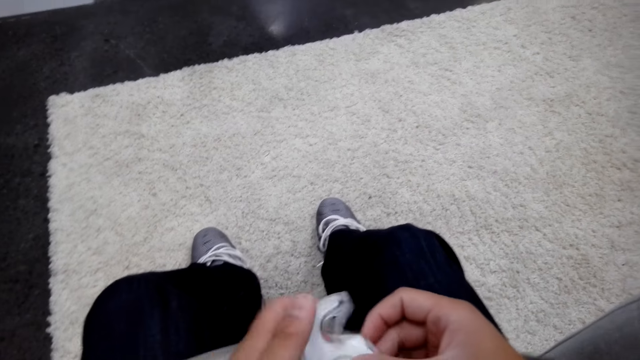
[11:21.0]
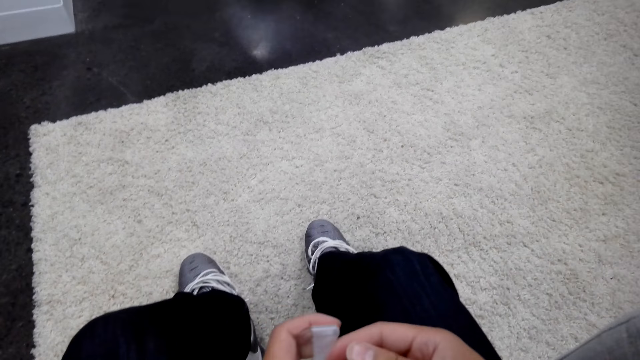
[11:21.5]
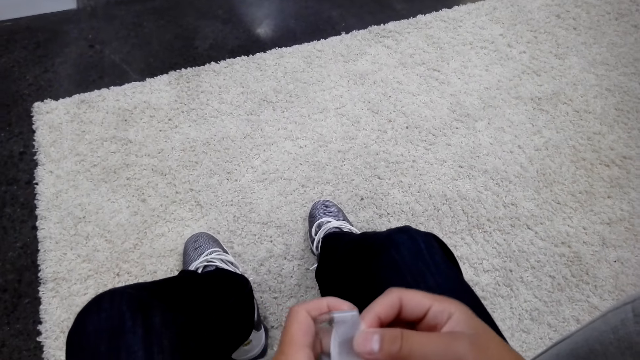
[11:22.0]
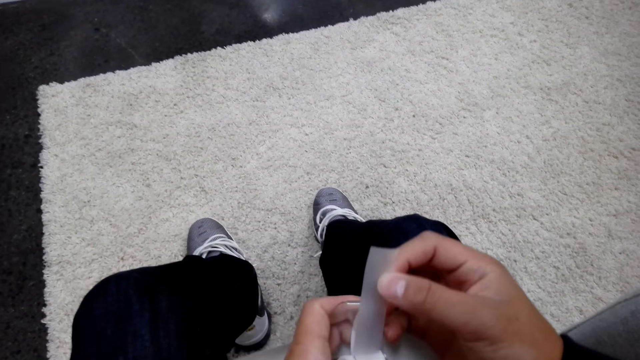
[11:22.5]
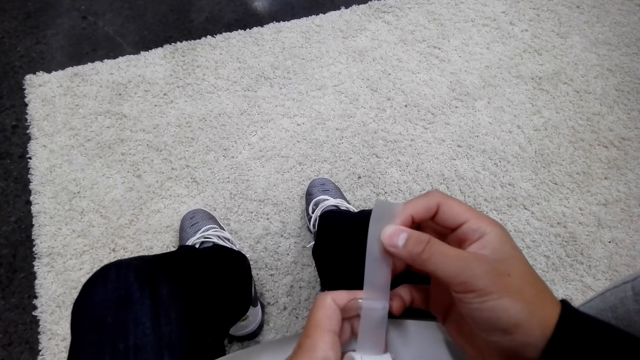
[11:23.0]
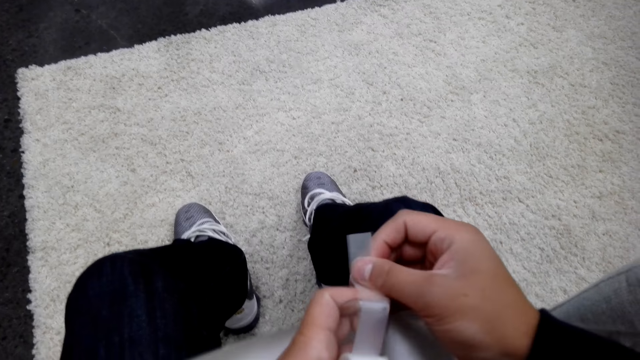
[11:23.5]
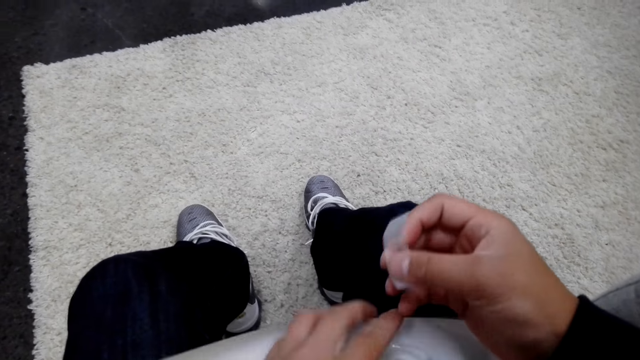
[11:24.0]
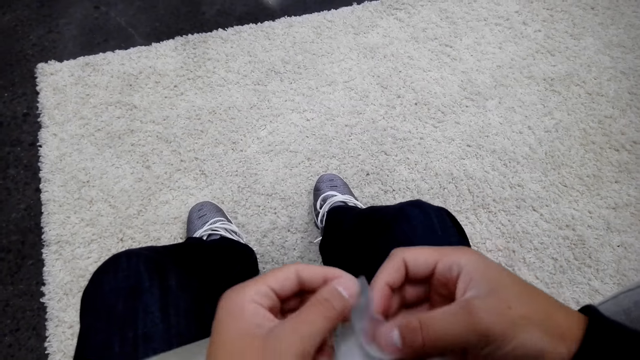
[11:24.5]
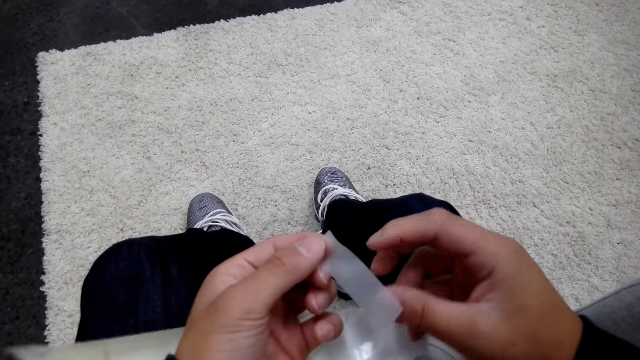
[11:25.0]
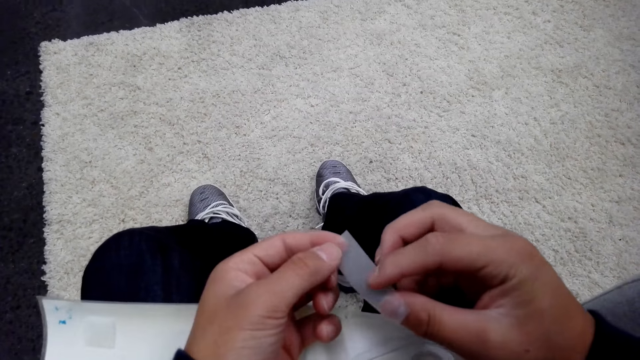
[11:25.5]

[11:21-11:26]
The camera wearer sits down on the chair while putting sellotape at the paper.

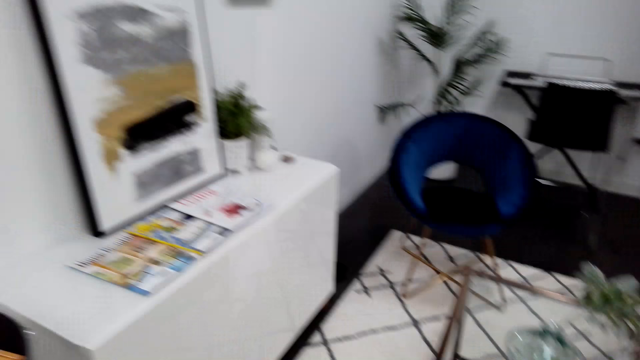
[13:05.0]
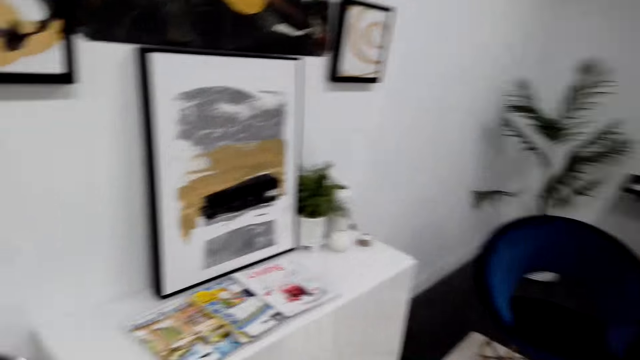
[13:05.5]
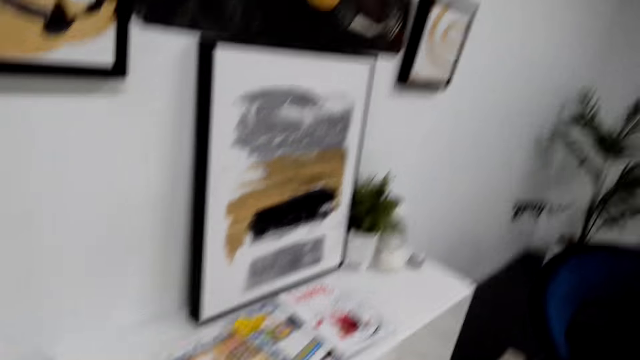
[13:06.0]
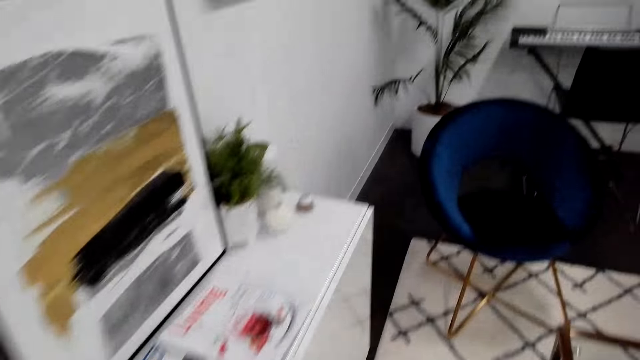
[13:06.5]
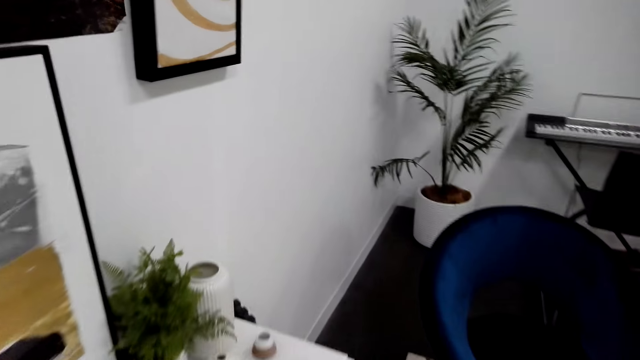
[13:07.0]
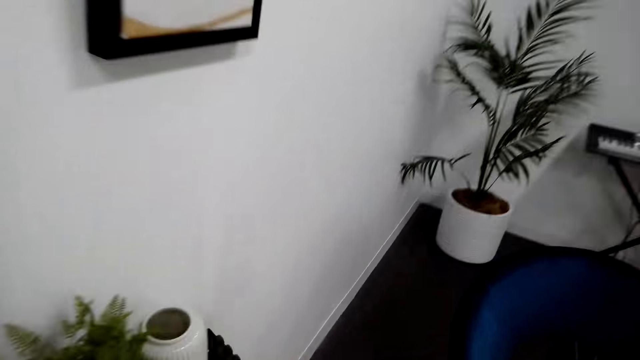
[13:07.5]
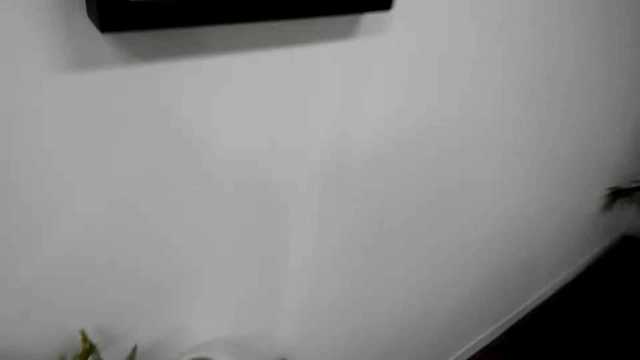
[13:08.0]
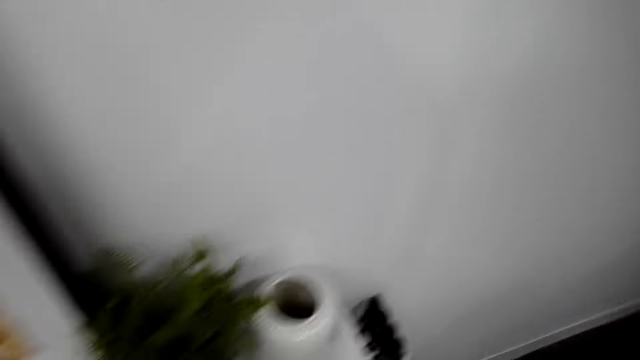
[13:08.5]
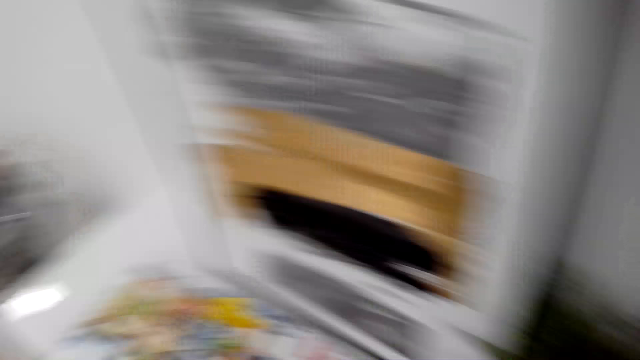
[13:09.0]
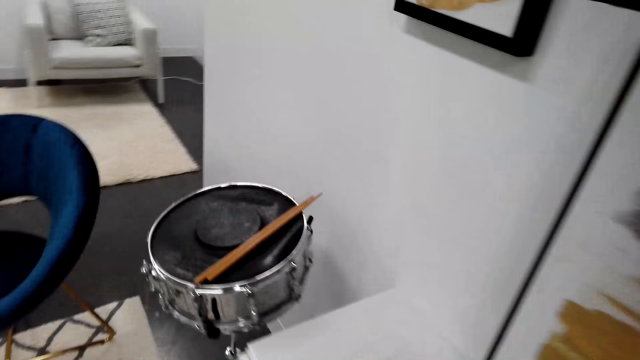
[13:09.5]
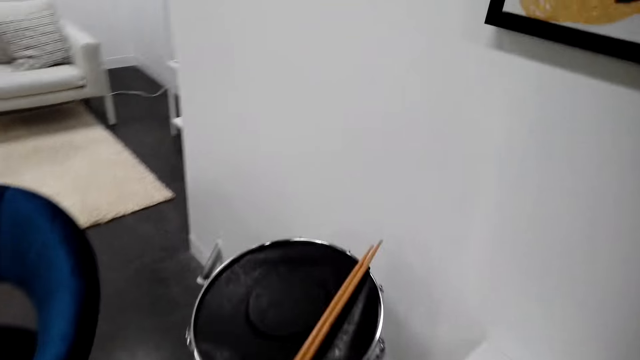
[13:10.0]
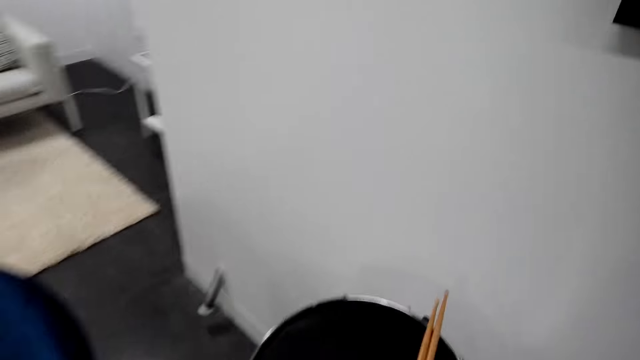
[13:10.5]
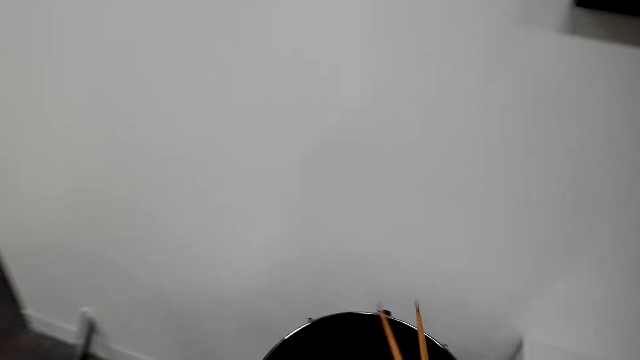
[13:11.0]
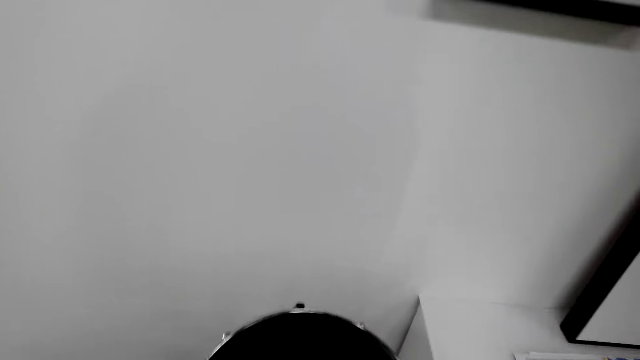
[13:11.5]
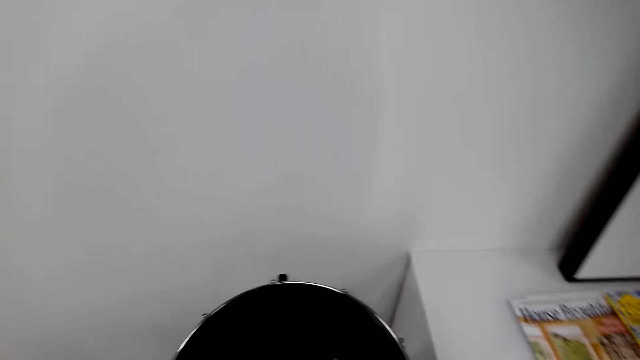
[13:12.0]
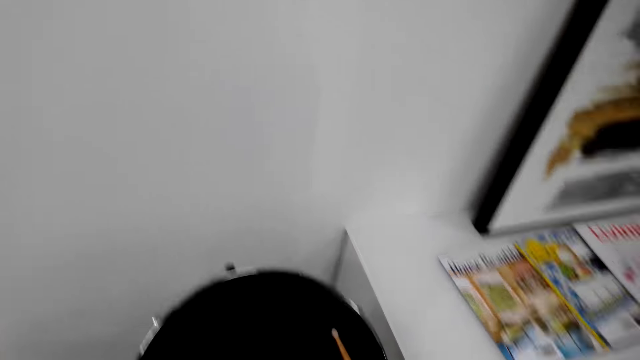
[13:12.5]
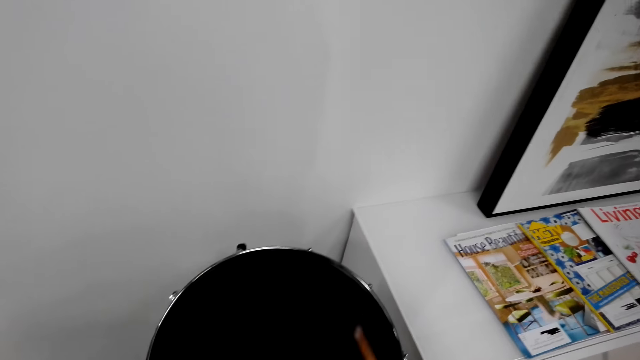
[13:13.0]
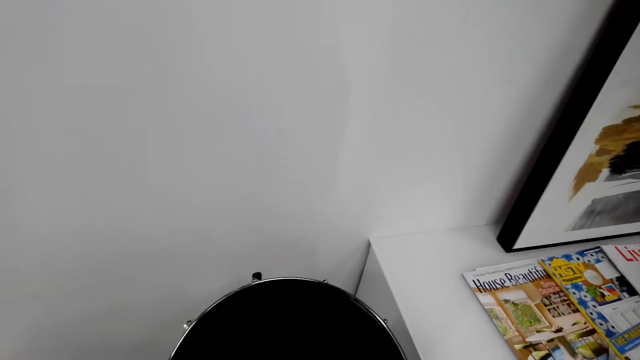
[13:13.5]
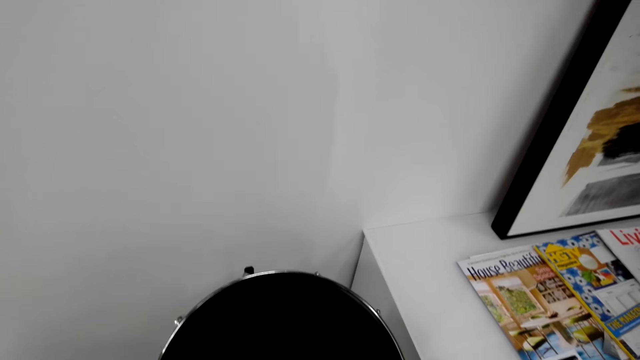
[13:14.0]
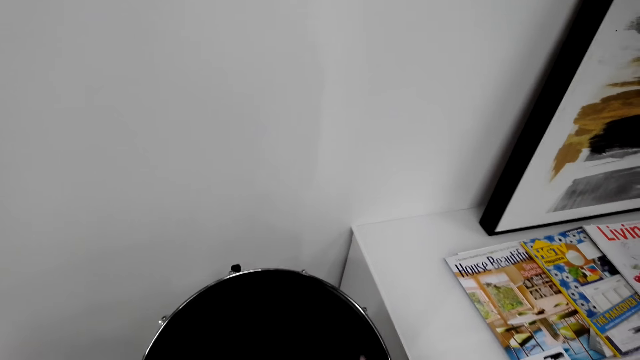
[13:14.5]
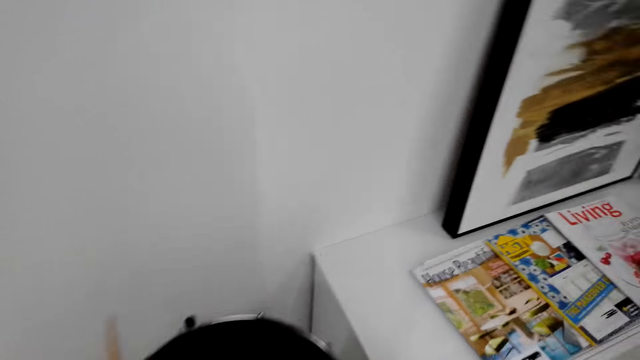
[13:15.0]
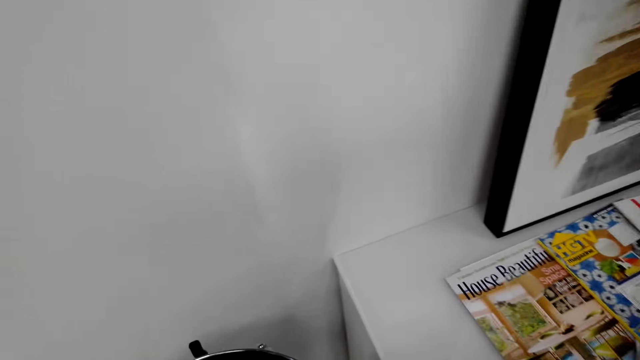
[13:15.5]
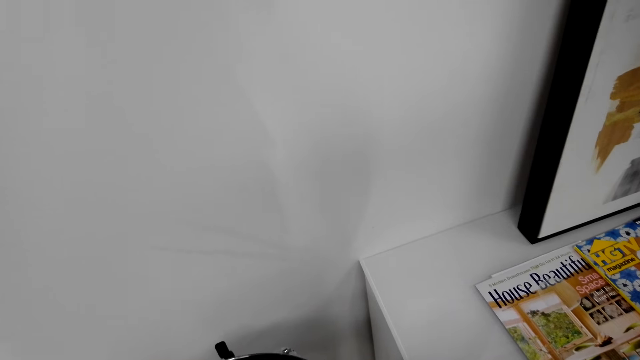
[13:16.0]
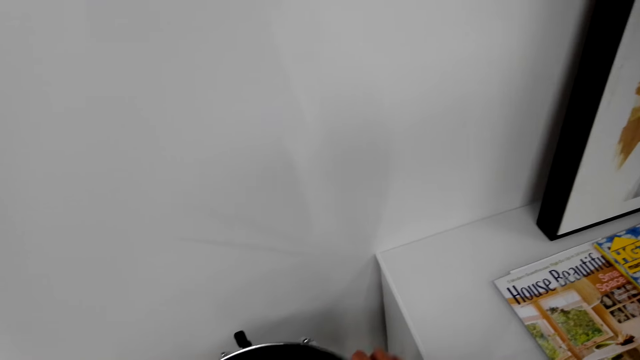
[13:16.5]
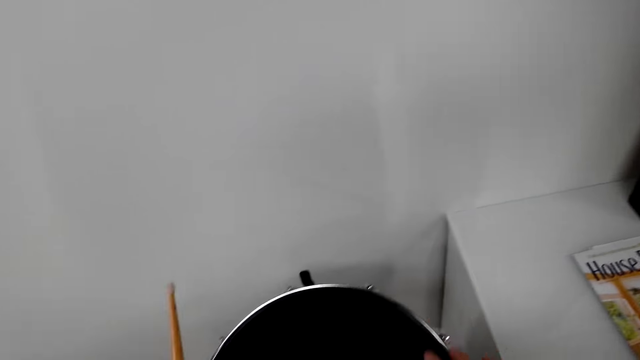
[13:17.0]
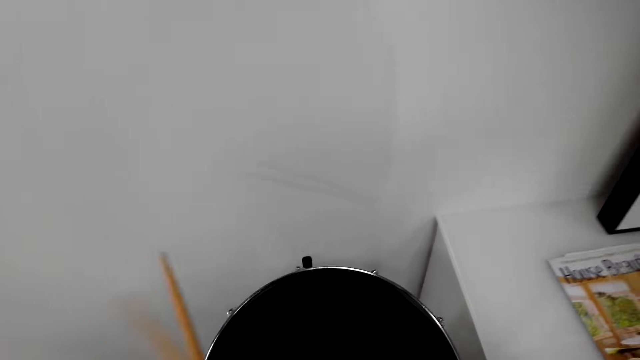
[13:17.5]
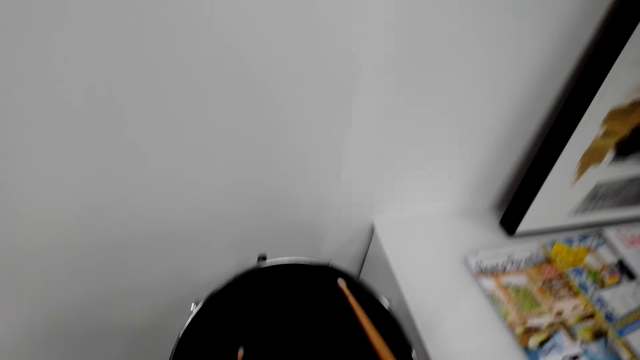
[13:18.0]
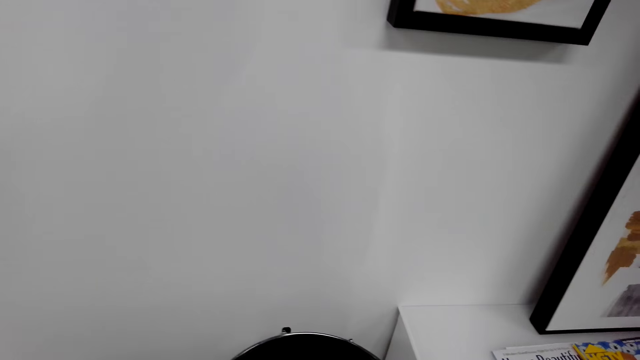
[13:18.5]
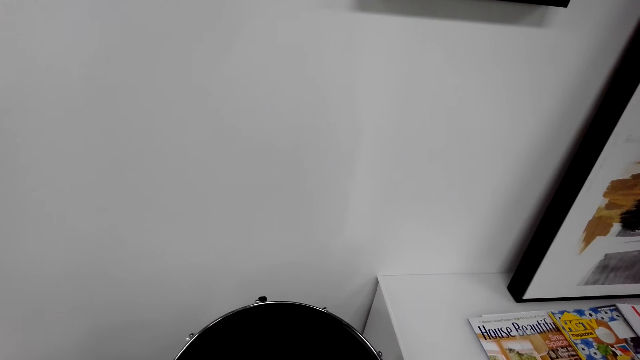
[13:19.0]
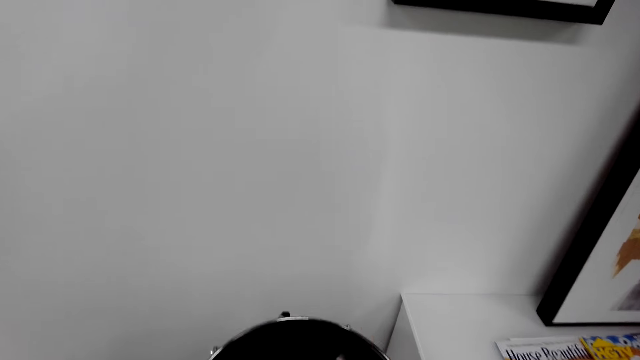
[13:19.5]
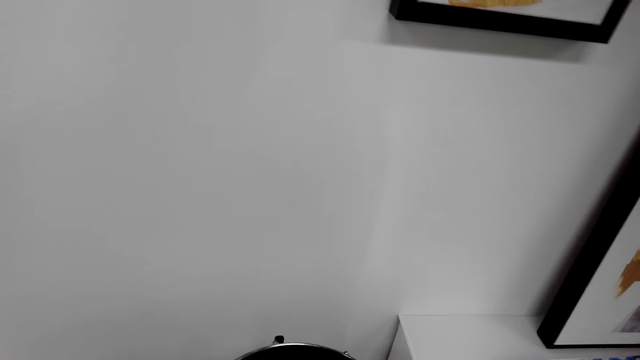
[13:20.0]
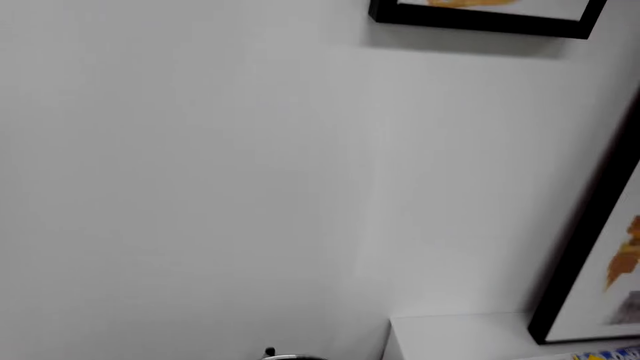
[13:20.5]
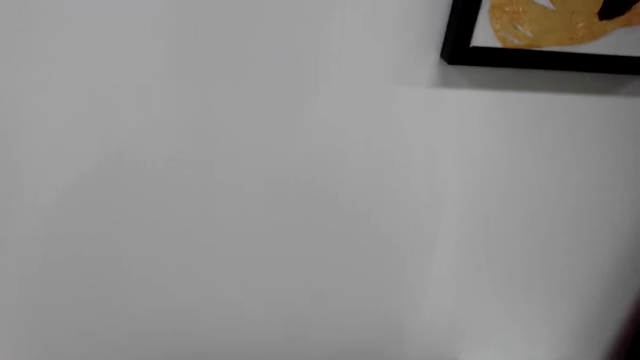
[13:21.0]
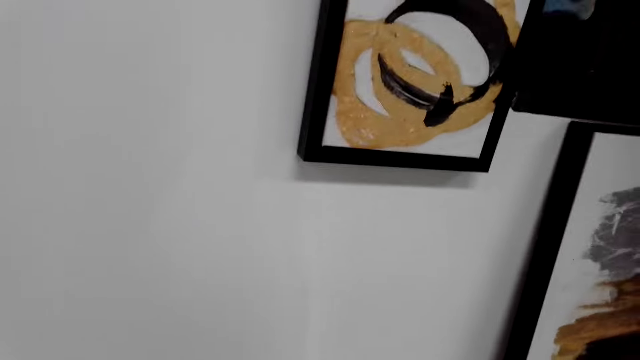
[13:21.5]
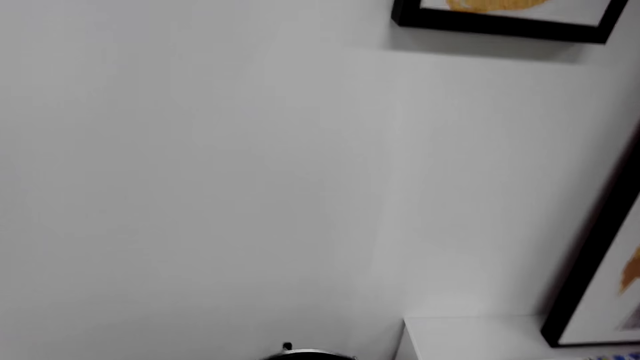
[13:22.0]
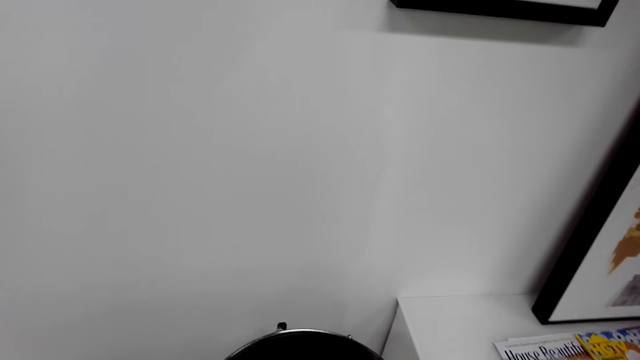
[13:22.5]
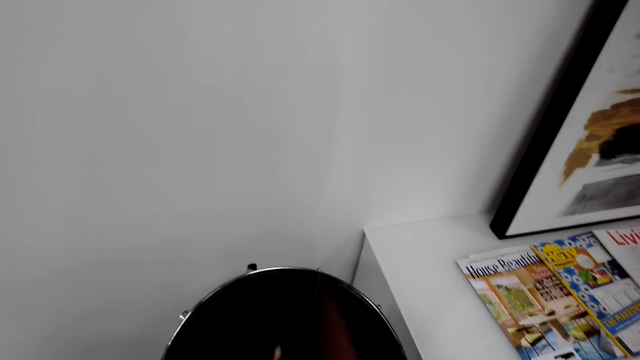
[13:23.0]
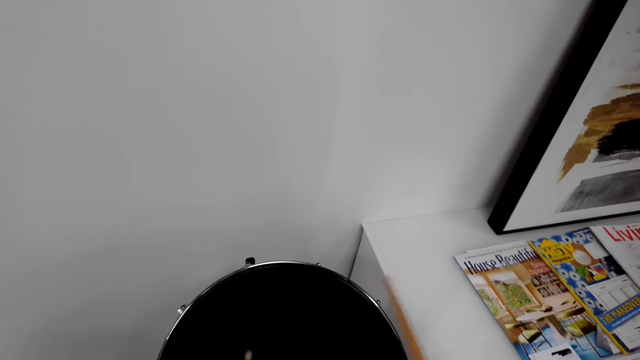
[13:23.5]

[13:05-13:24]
The camera wearer walks to the seat area while talking to someone. They play the drum set. They beat the drum.
